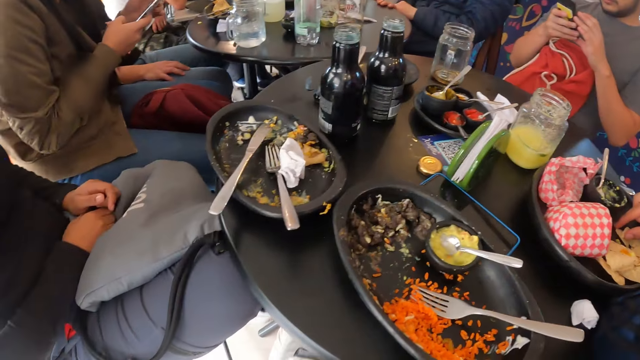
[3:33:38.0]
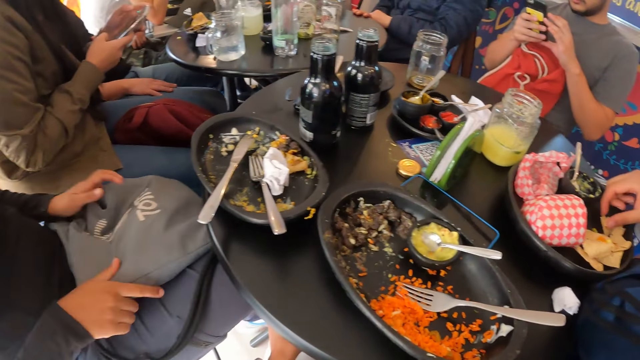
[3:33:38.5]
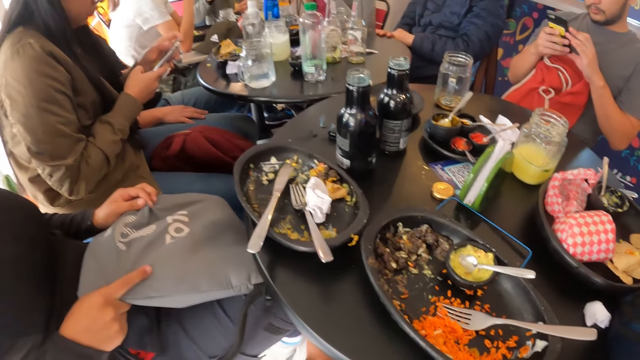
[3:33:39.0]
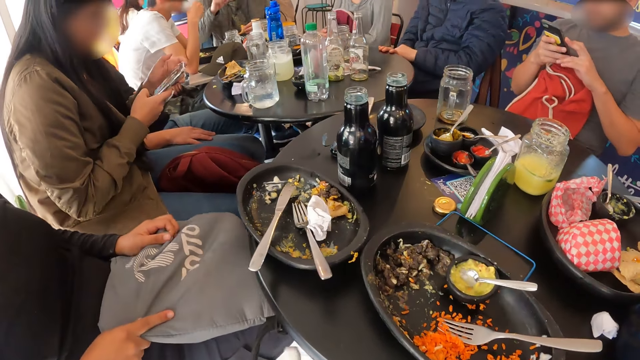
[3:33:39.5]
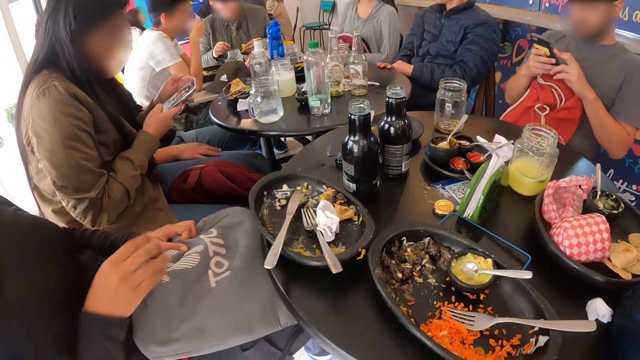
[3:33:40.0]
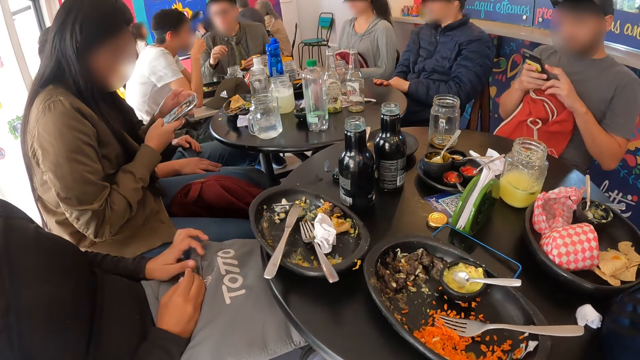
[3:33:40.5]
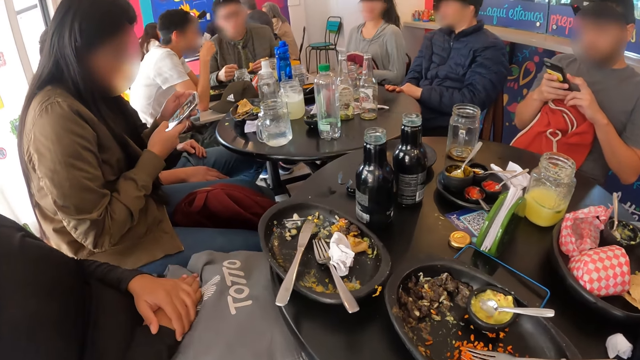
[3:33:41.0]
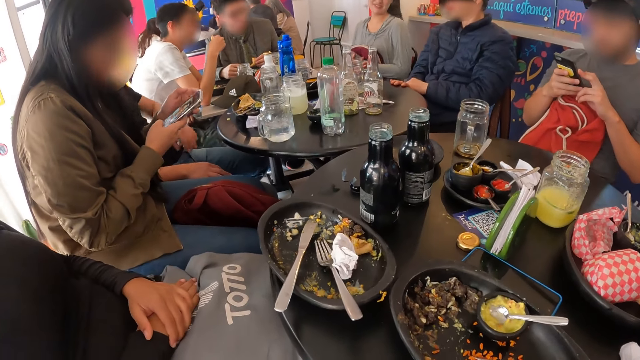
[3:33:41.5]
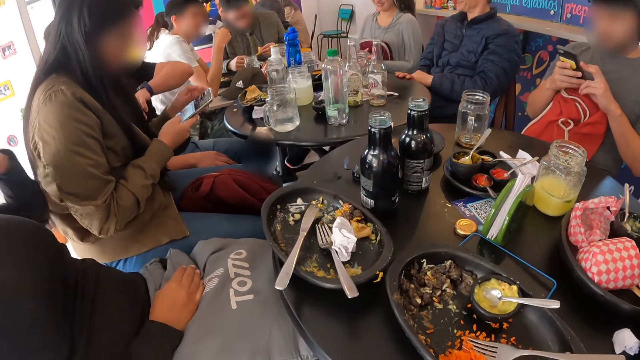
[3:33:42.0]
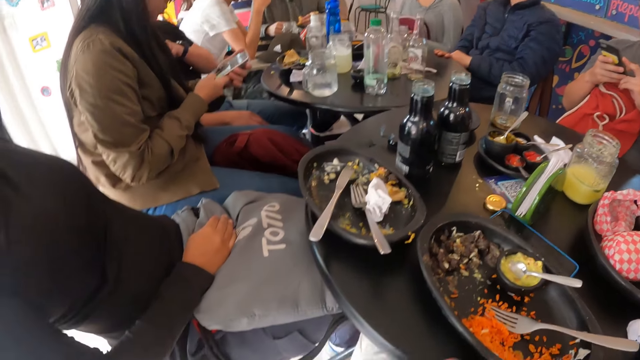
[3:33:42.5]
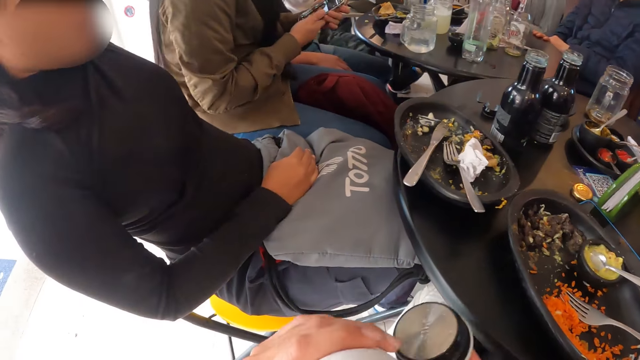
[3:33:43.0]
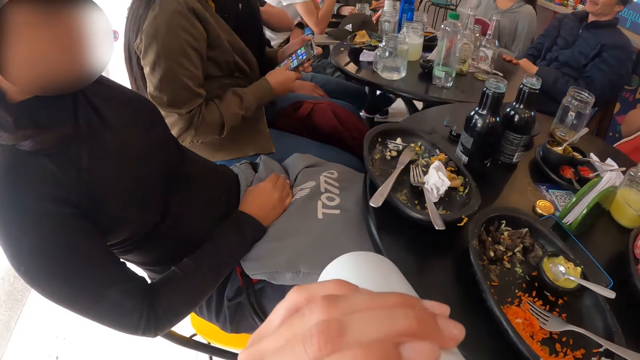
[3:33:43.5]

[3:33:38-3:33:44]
The man operates a phone with both hands.

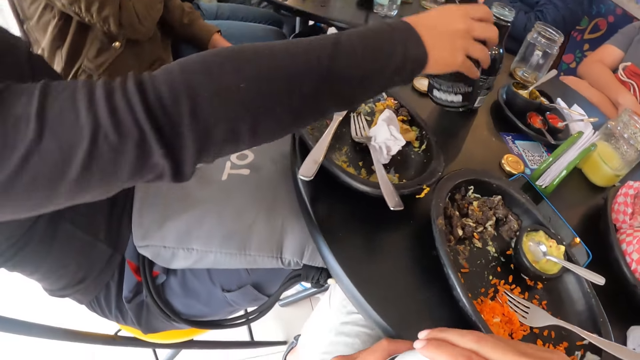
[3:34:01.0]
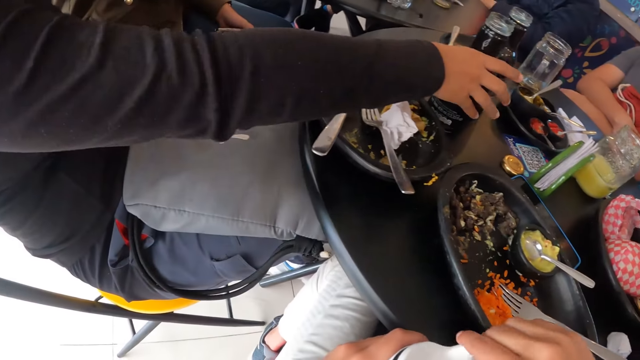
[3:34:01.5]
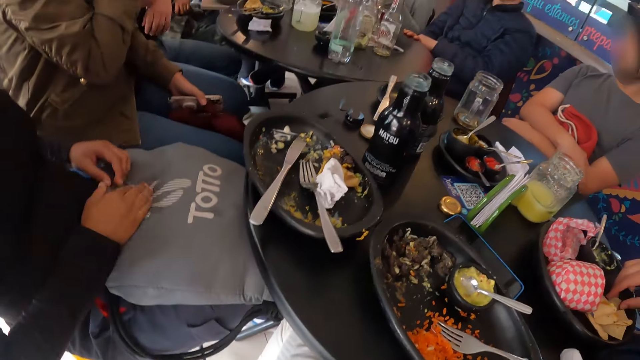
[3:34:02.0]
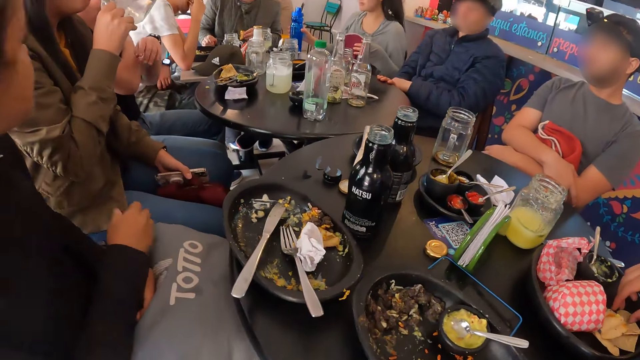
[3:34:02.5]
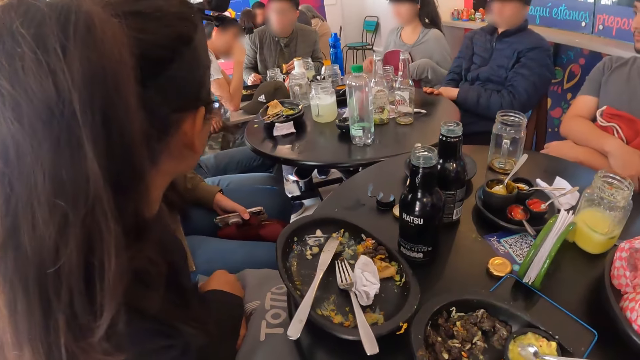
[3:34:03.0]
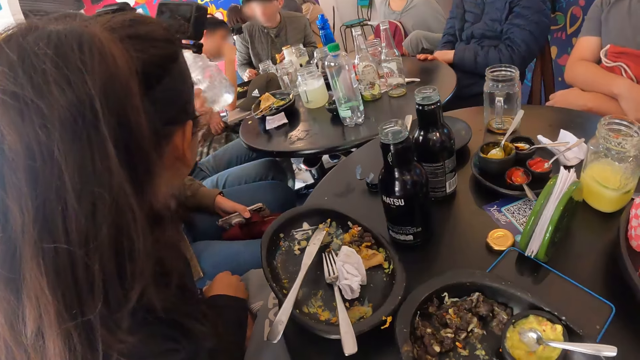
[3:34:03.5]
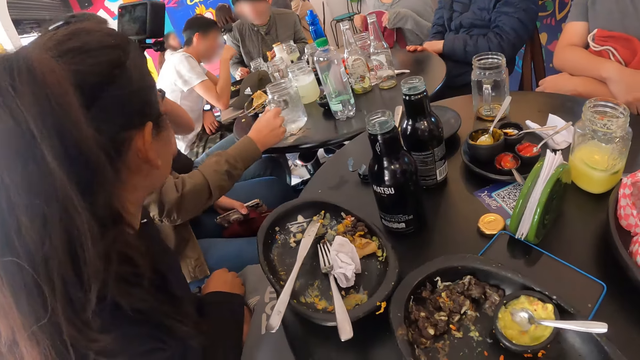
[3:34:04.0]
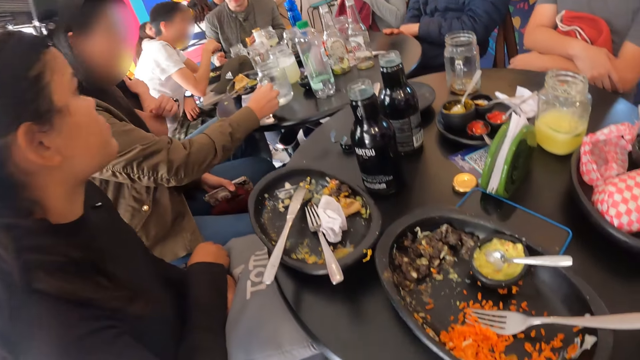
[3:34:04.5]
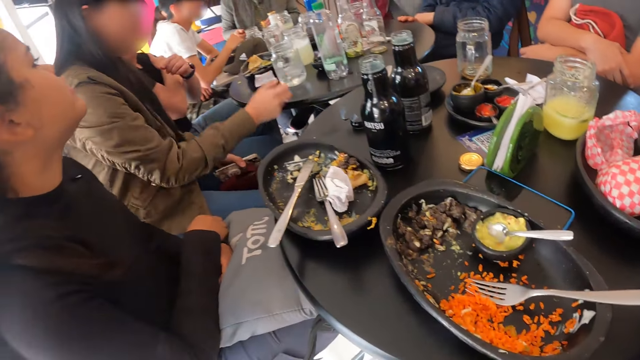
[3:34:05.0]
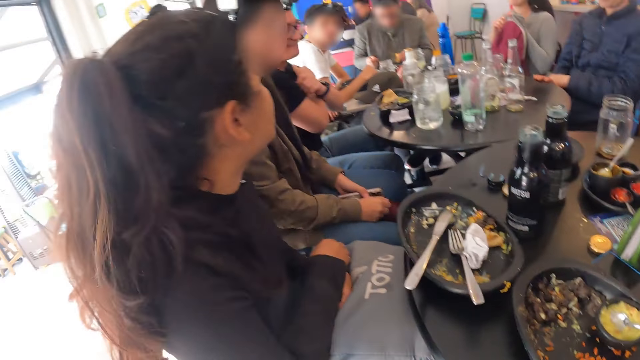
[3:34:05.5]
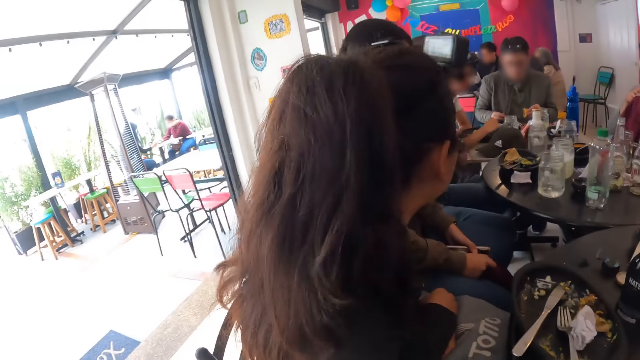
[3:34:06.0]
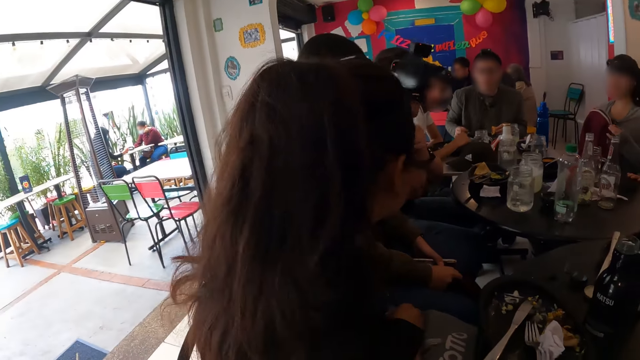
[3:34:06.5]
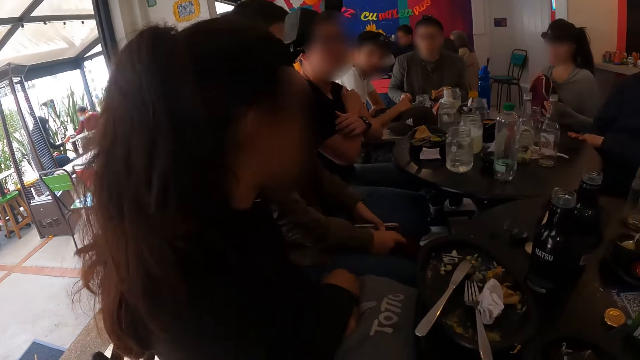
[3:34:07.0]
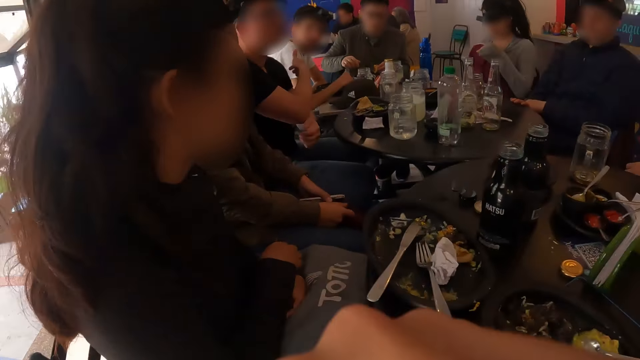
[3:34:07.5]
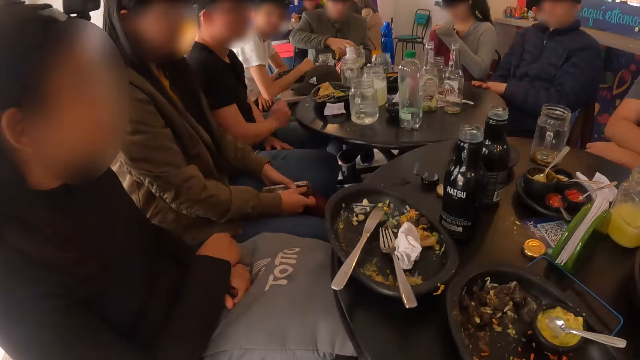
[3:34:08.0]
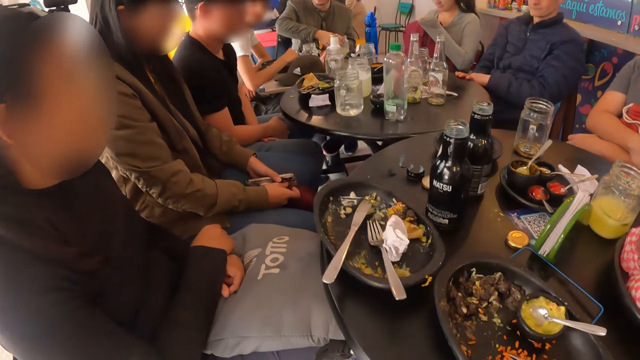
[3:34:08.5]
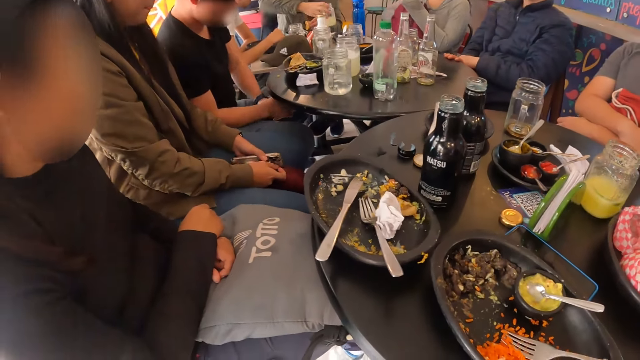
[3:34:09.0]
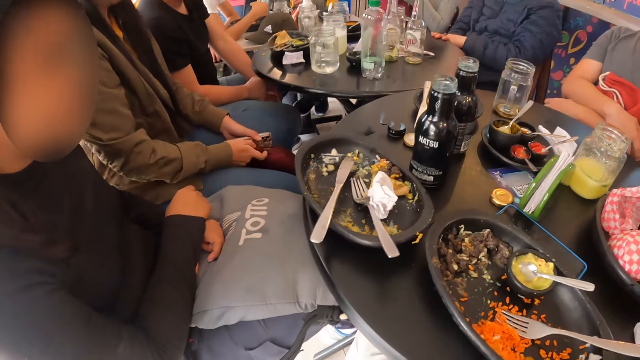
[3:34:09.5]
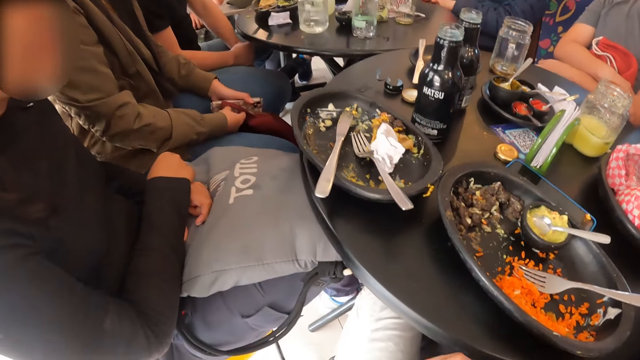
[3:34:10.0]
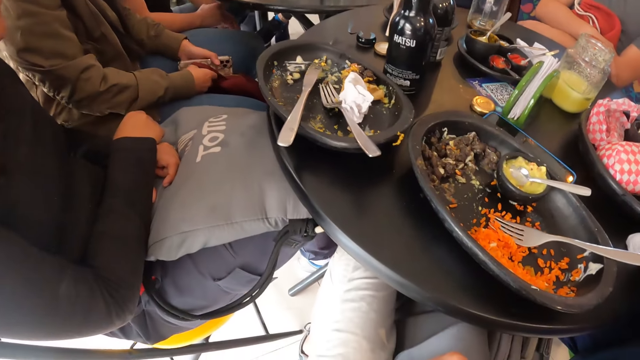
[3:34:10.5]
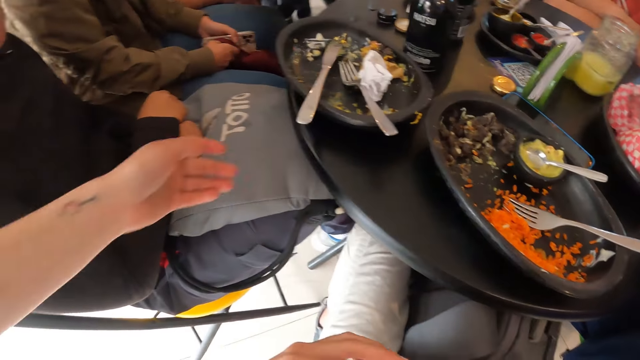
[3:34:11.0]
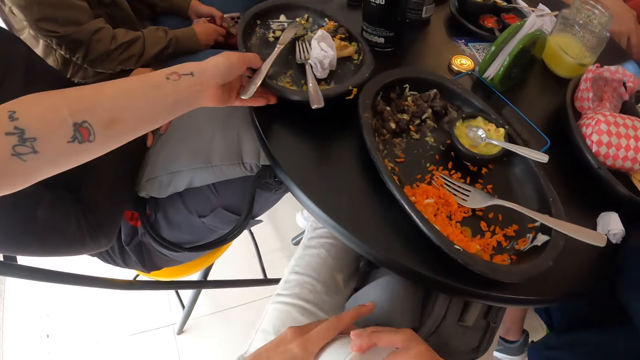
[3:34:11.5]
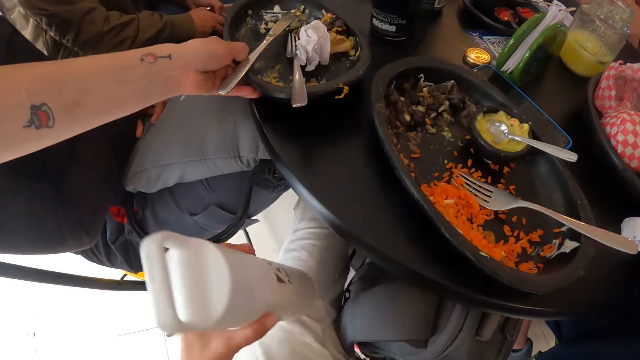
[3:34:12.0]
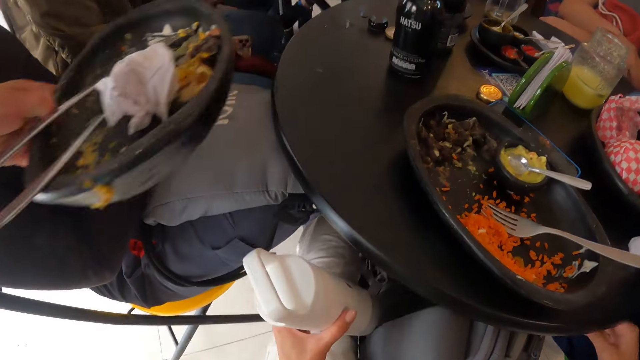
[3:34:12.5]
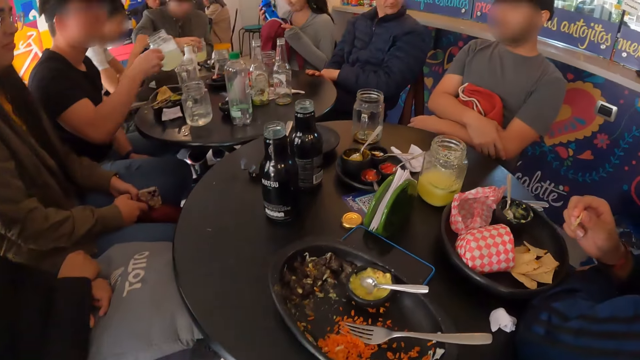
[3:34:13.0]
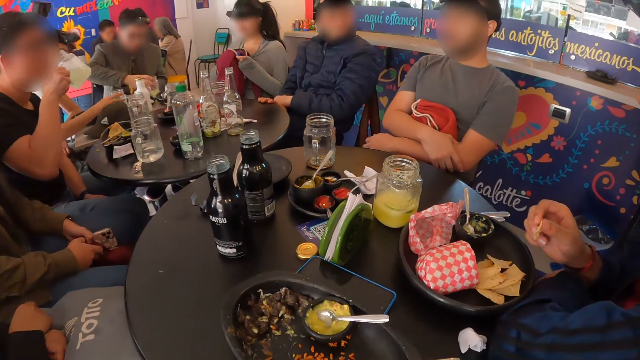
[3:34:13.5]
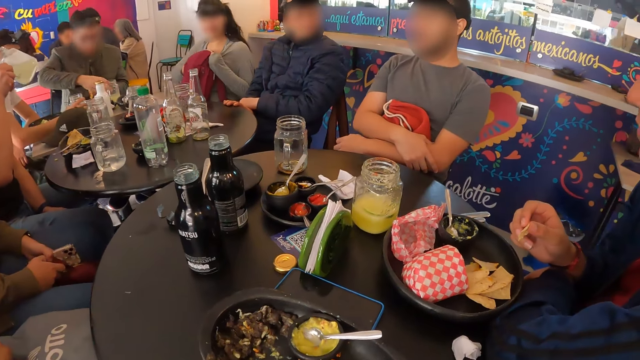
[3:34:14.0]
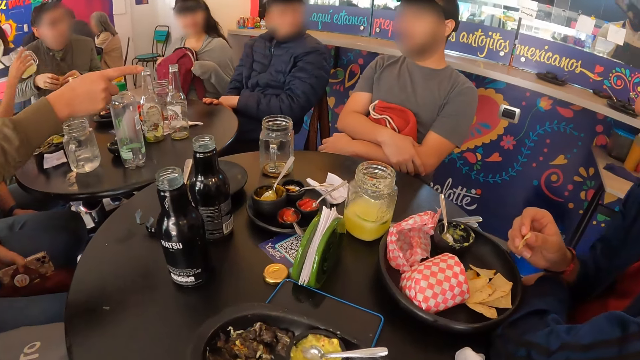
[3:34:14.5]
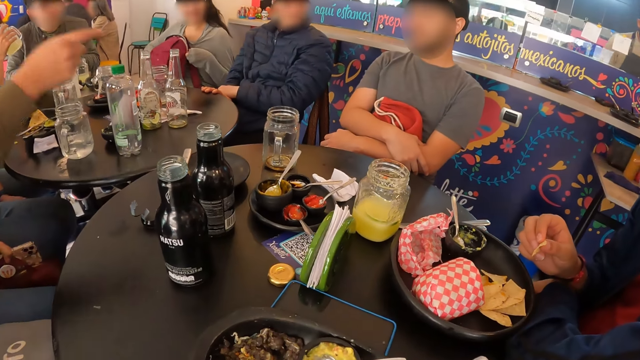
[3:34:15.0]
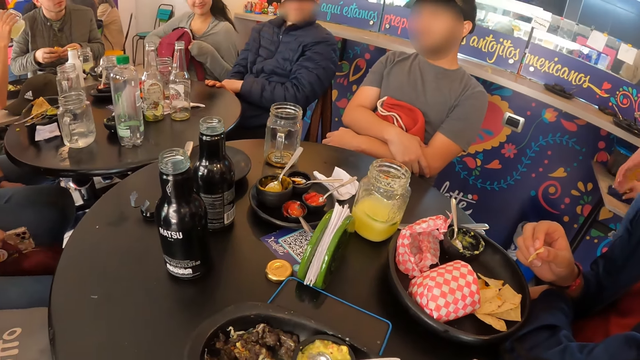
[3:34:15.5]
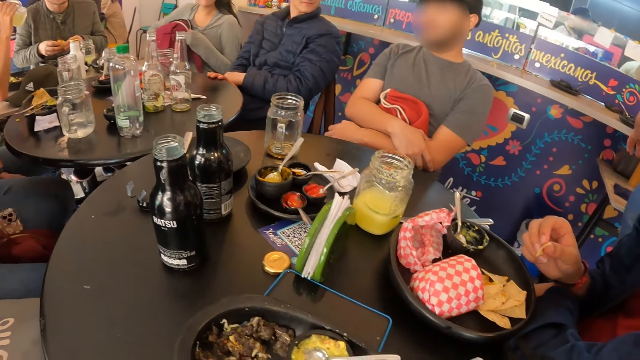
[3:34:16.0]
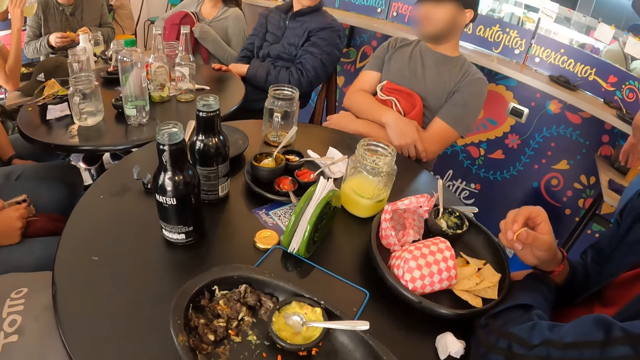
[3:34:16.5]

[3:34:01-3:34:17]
The camera wearer tightens the bottle cap. The woman drops the bottle on the table with her right hand. Another woman drops the cup on the table with her right hand. The camera wearer looks around. They hold the water bottle. A third woman takes the plate from the table with her left hand. The camera wearer looks around. The man takes the cup from the table with his right hand. He drinks juice from the cup with his right hand. The second woman interacts with the group of people and the camera wearer.
